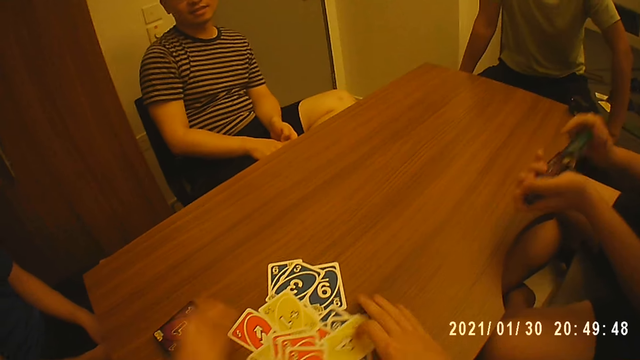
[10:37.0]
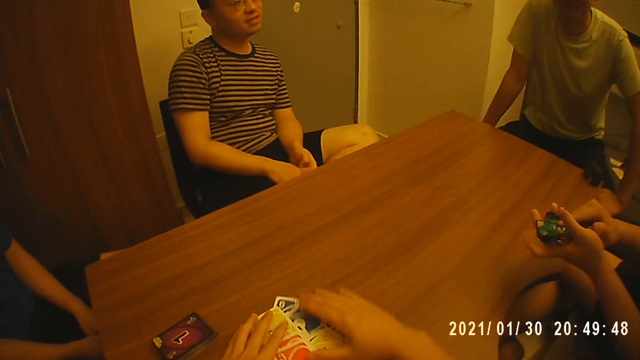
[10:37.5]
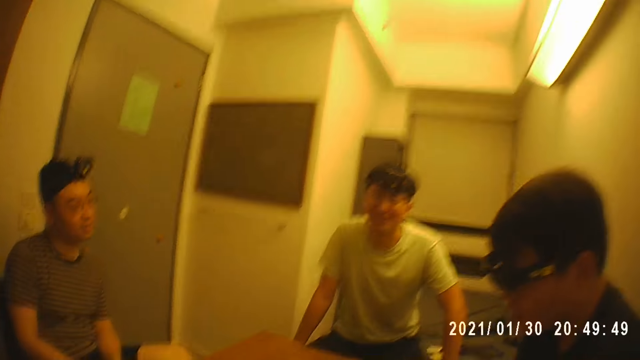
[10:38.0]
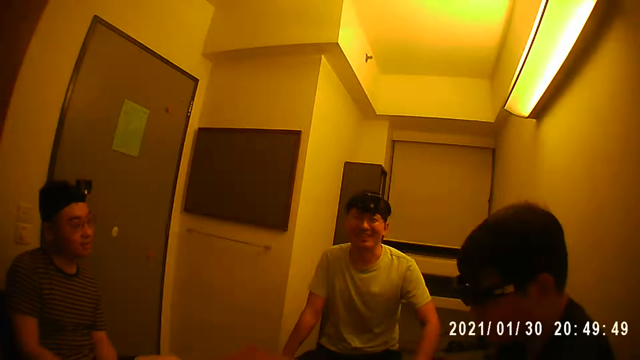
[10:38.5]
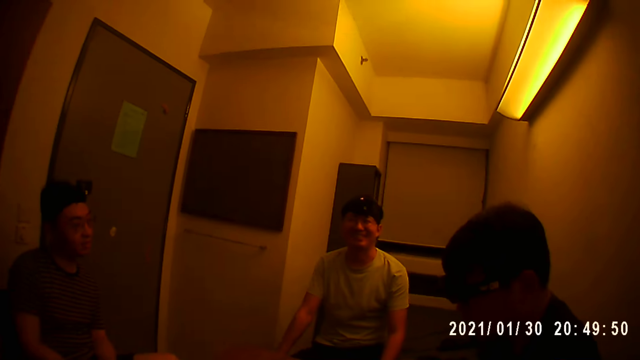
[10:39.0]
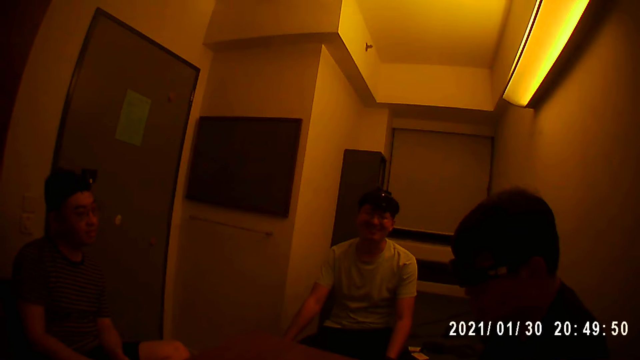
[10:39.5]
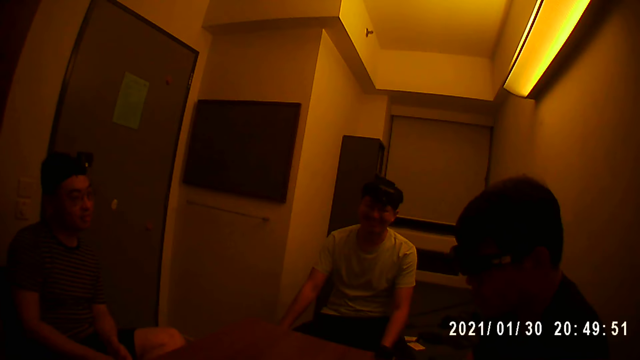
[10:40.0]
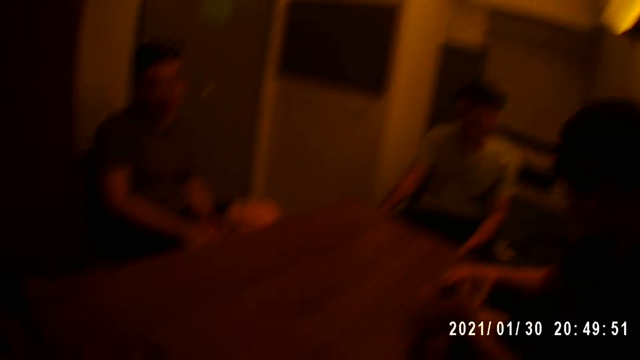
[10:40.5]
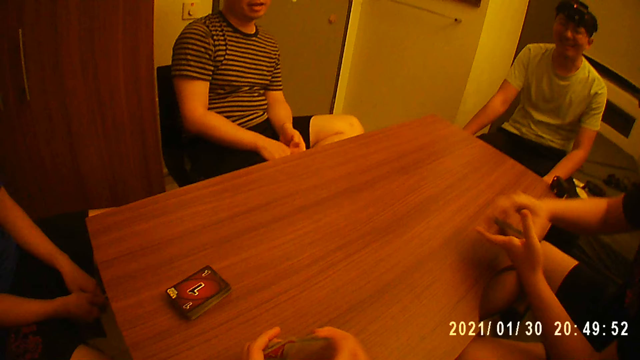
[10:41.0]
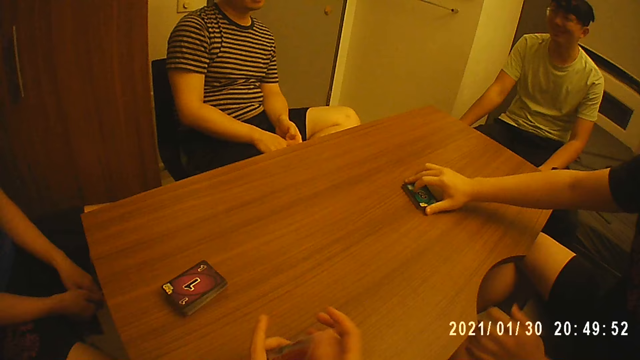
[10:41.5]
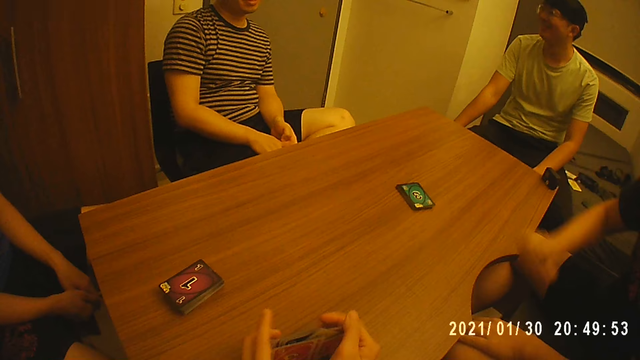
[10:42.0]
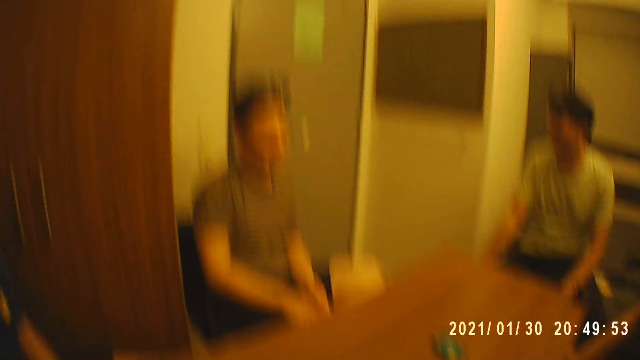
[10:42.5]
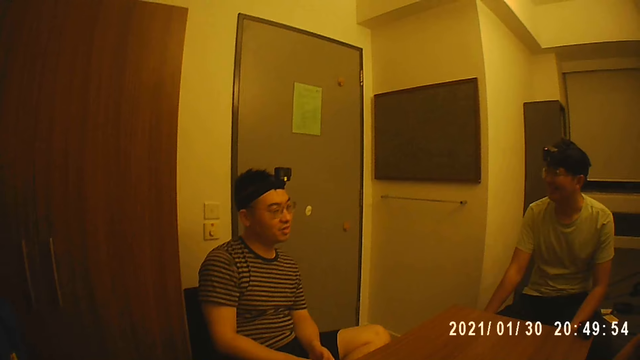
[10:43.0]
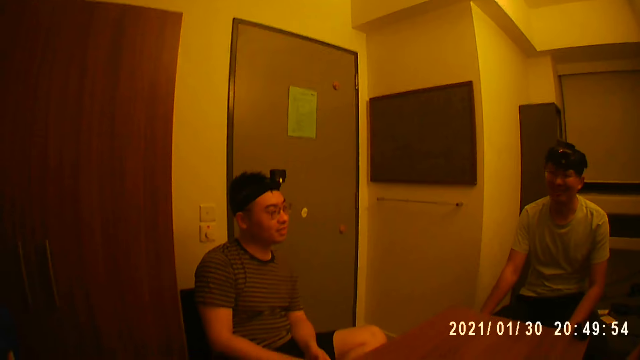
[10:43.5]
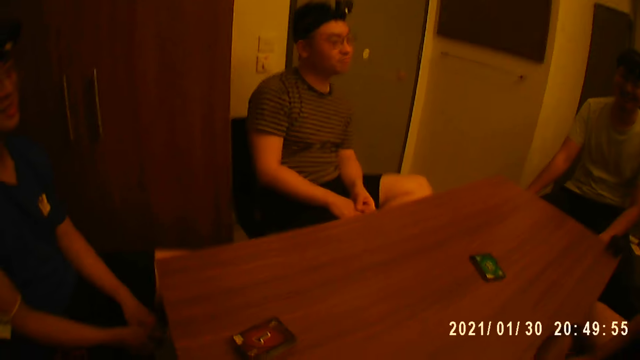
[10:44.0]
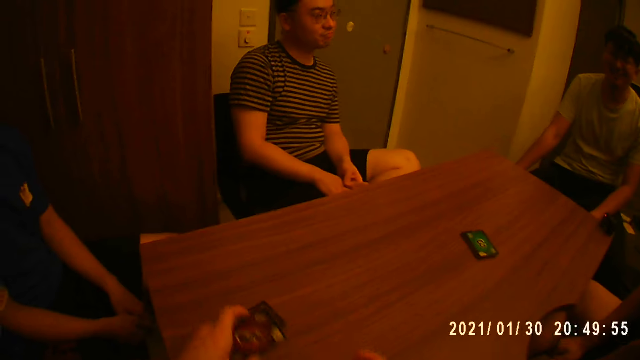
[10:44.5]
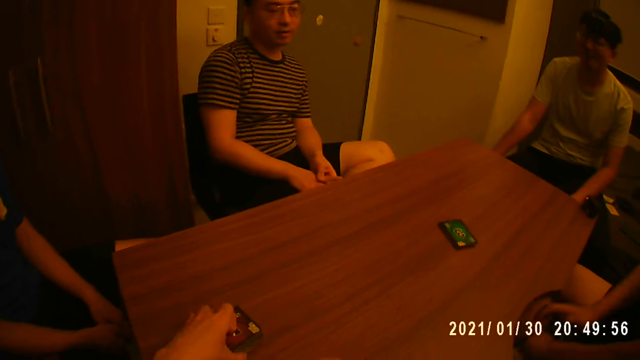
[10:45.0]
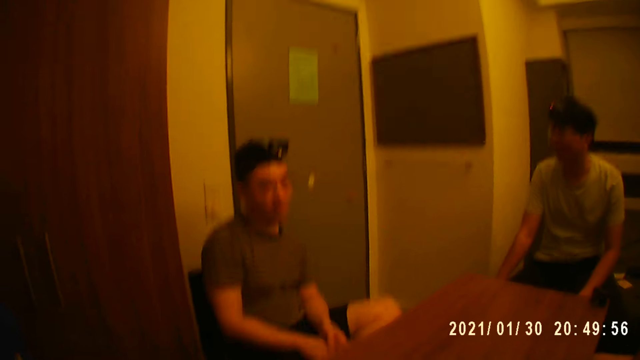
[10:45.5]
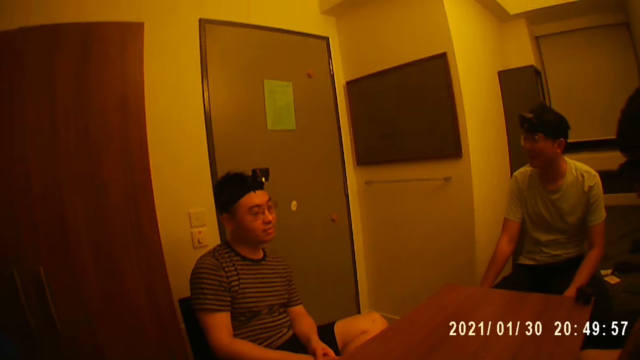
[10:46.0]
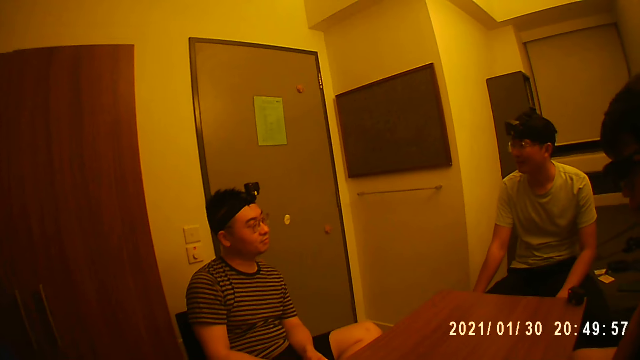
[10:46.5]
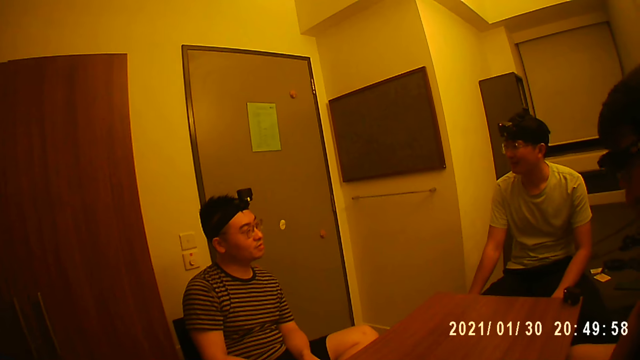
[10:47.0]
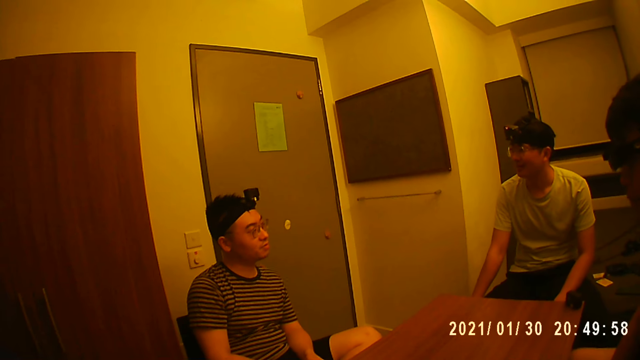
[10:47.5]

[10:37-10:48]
The camera wearer places a stack of cards on the table. He collects the cards on the table. A man places the stack of cards on the table with his right hand. The camera wearer picks the cards on the table. He places another stack of cards on the table with his left hand.

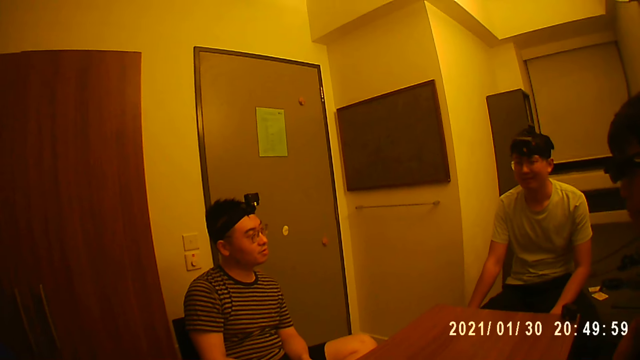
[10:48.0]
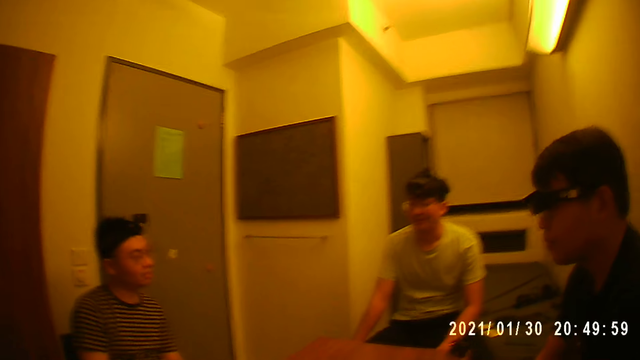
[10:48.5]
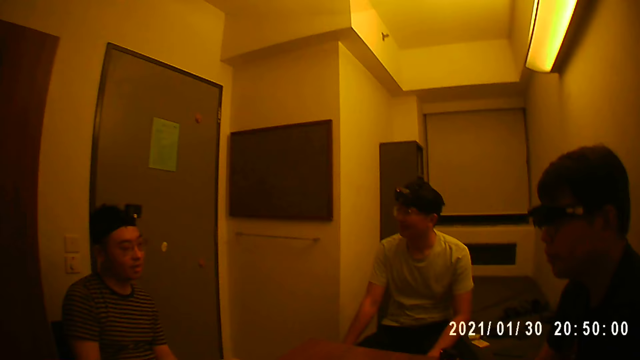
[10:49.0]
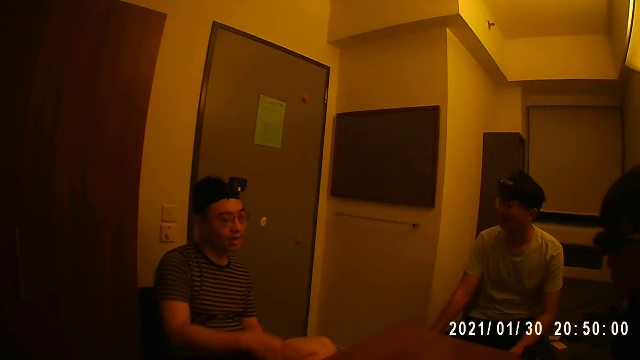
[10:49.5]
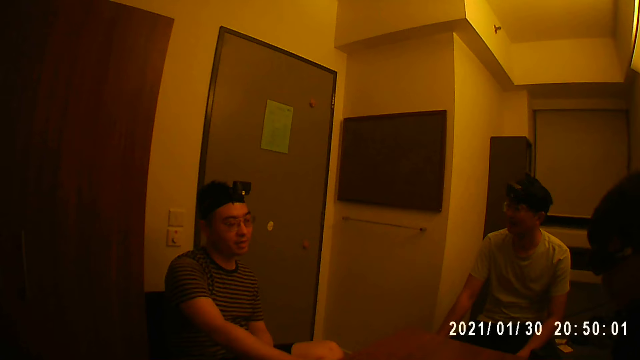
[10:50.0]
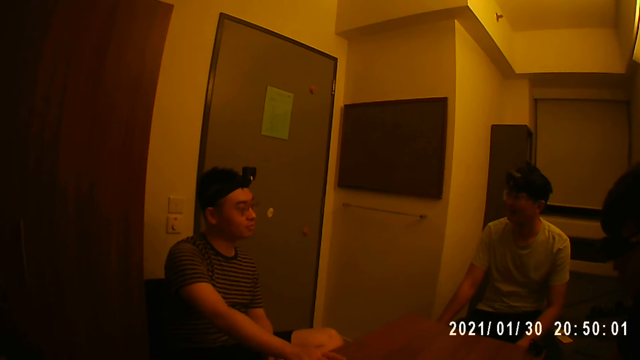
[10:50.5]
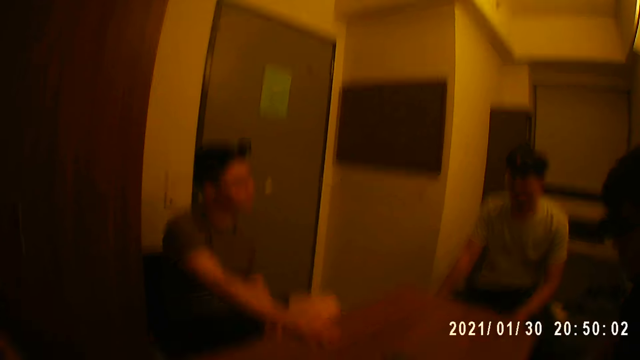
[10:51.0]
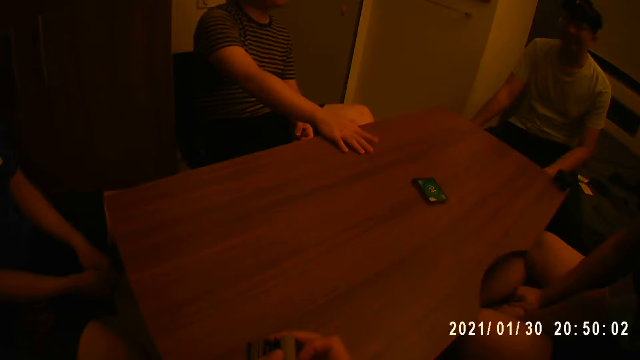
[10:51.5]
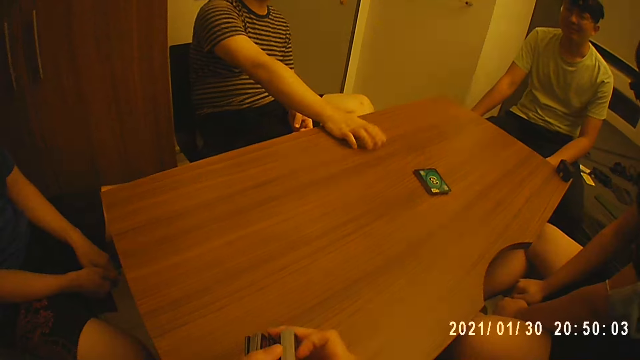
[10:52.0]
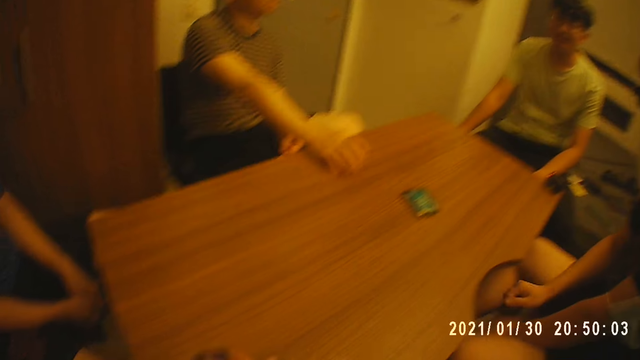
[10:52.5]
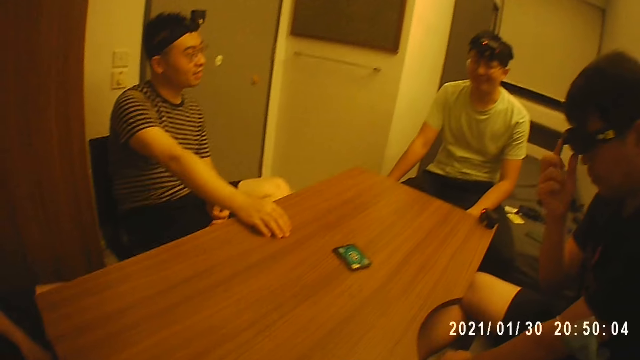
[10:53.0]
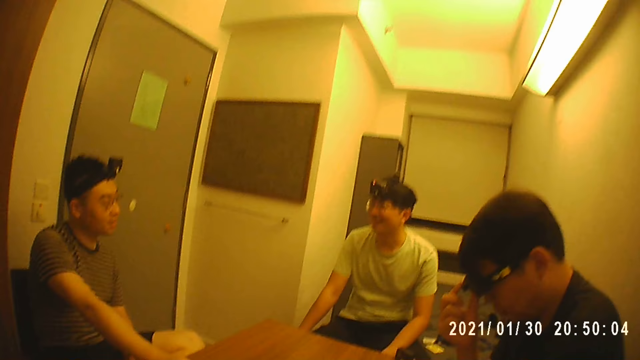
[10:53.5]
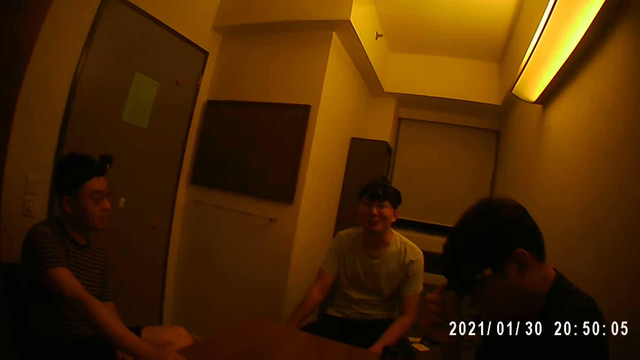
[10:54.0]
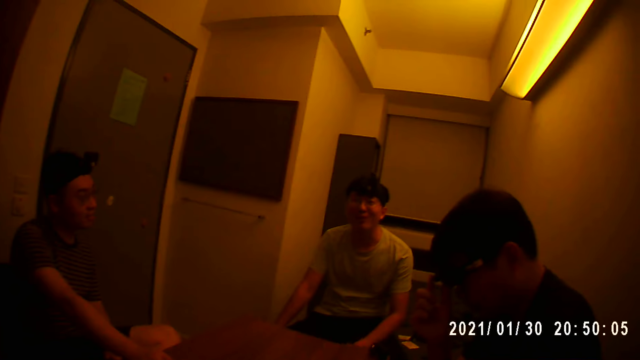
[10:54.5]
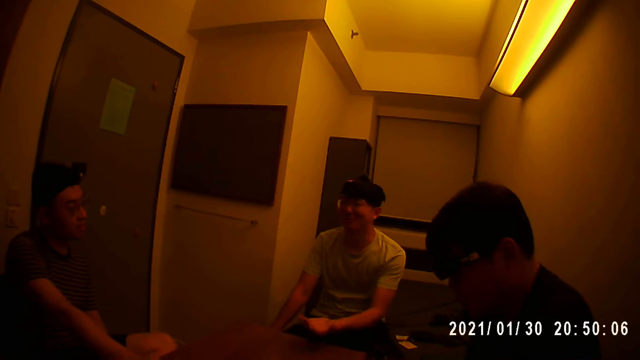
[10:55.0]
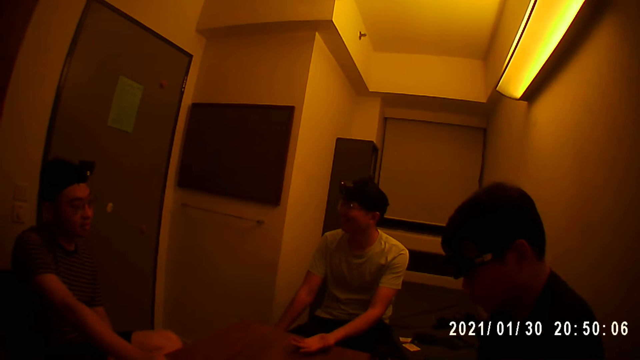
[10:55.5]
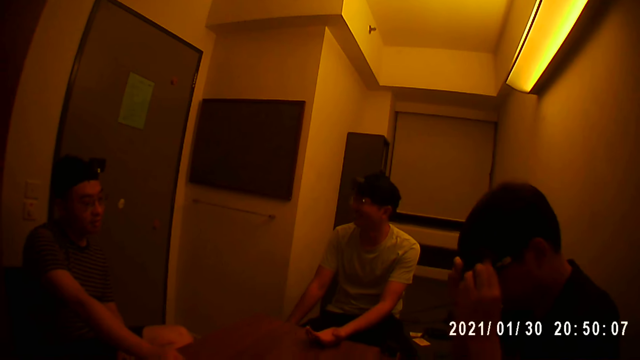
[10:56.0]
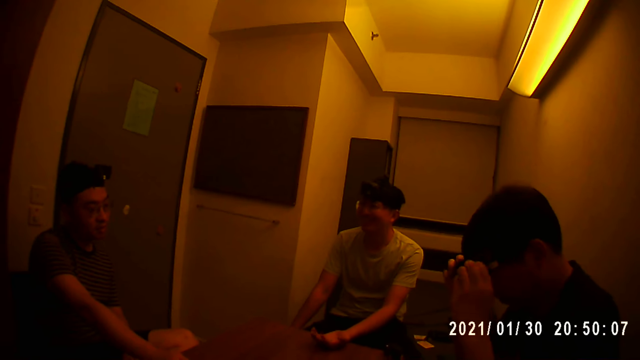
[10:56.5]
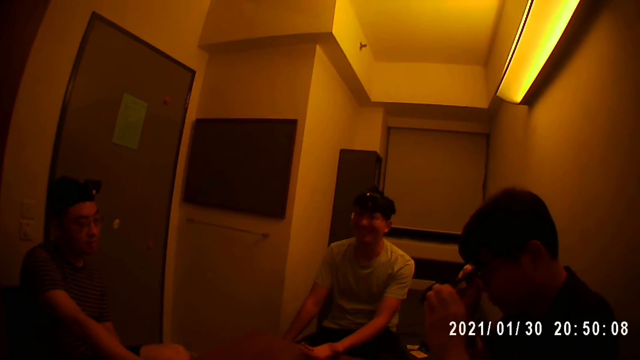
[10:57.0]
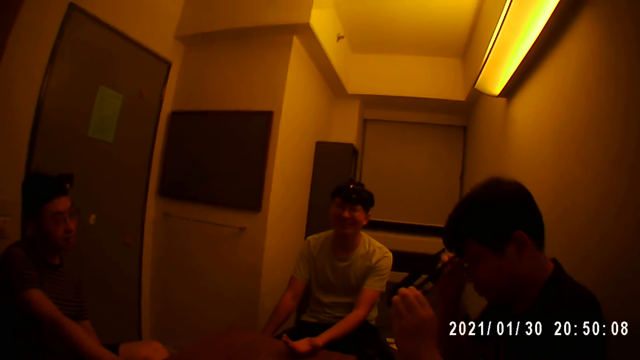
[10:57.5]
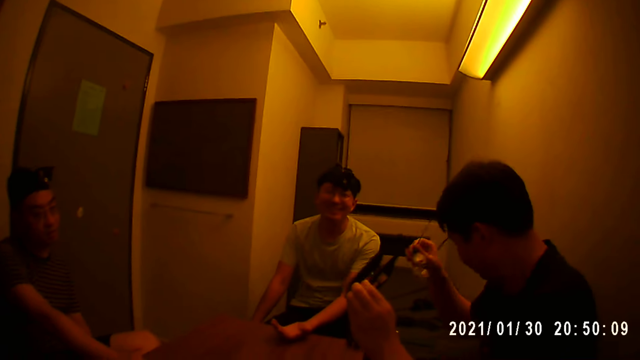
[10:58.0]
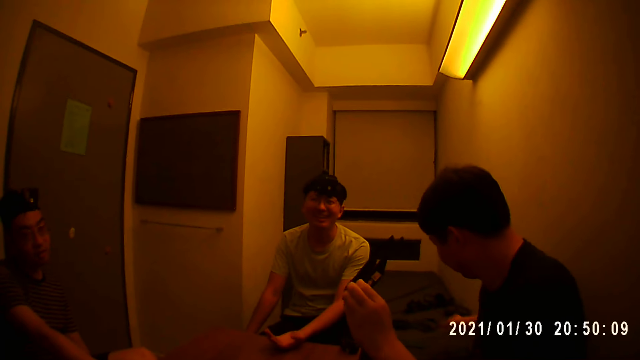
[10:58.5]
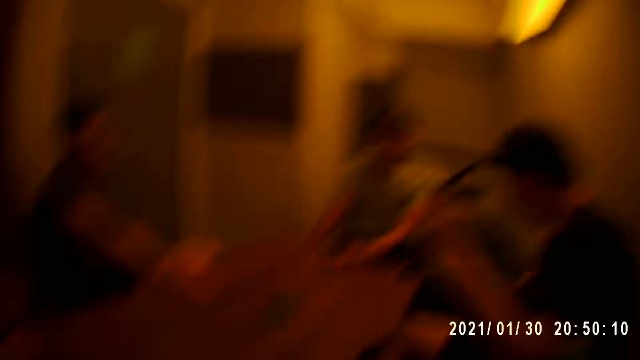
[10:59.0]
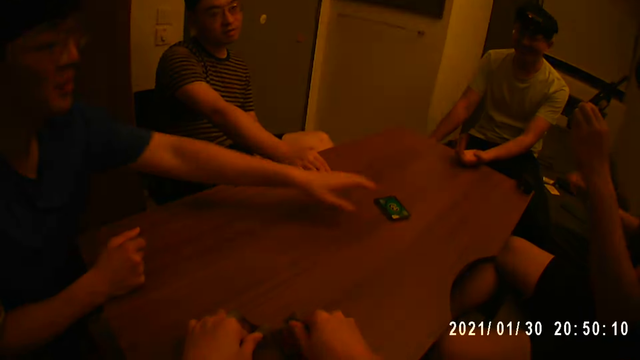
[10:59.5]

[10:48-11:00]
A person puts a hand on a table. The camera wearer shuffles a stack of cards with his hand. Another person touches the camera. A third person puts a hand on the table. The second person removes the camera on the forehead and rubs the eyes.
